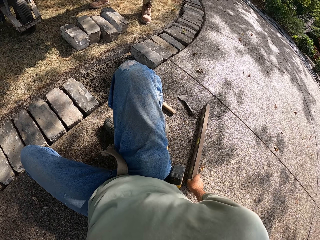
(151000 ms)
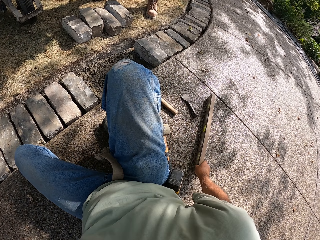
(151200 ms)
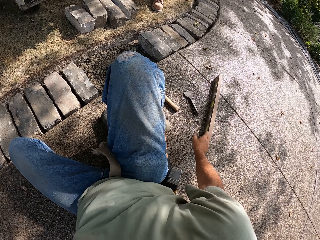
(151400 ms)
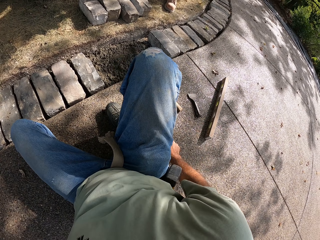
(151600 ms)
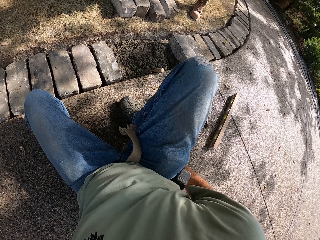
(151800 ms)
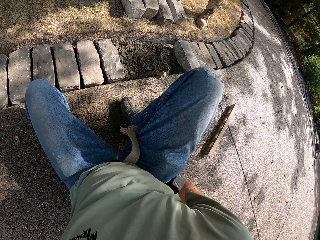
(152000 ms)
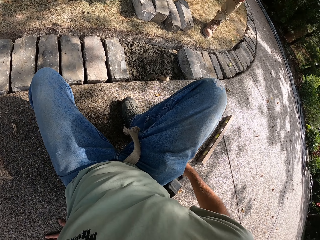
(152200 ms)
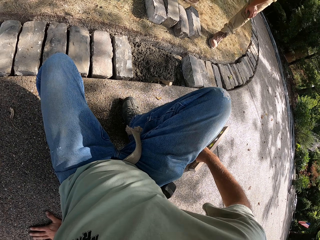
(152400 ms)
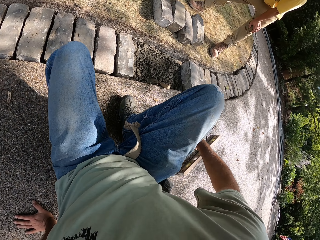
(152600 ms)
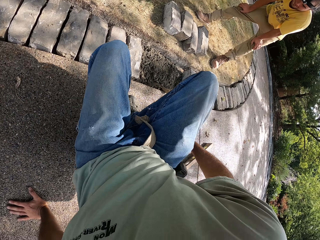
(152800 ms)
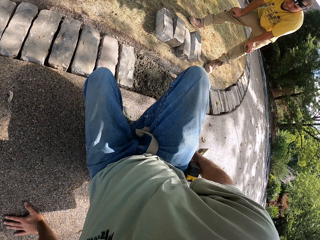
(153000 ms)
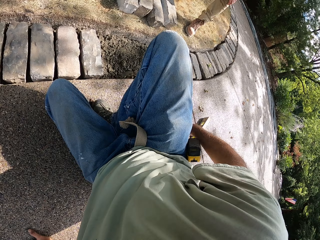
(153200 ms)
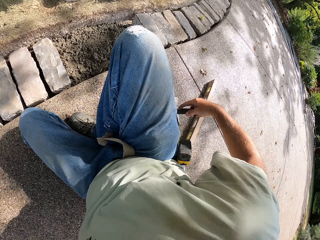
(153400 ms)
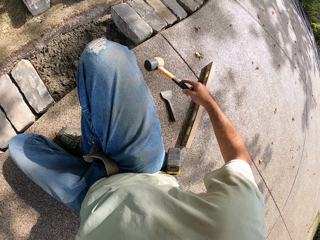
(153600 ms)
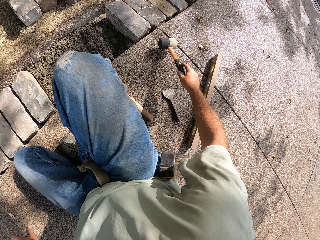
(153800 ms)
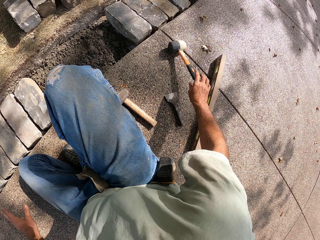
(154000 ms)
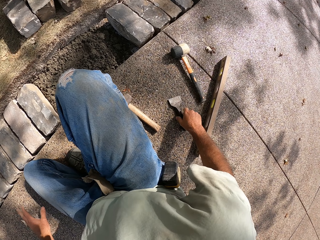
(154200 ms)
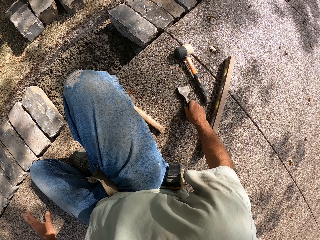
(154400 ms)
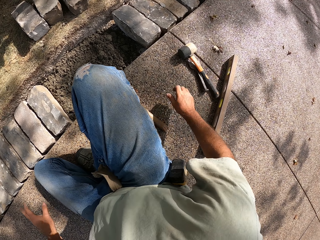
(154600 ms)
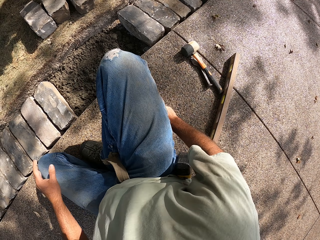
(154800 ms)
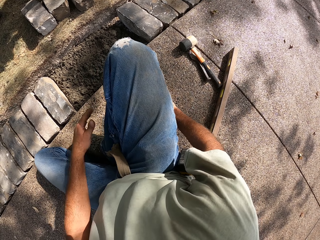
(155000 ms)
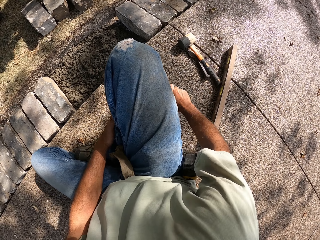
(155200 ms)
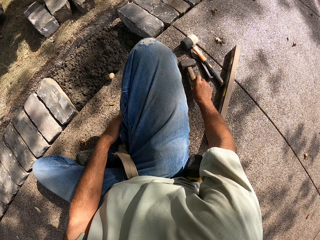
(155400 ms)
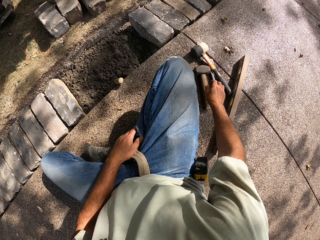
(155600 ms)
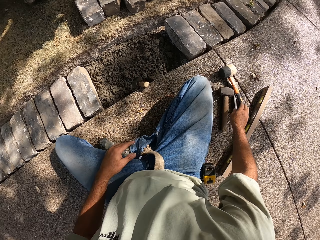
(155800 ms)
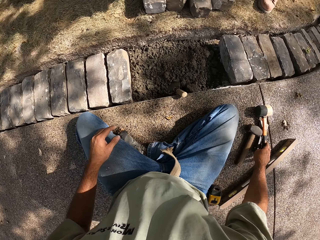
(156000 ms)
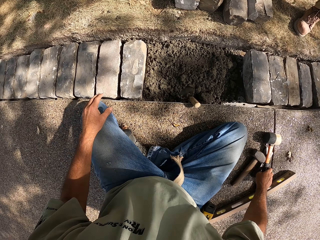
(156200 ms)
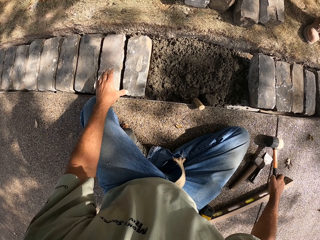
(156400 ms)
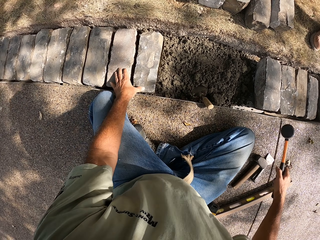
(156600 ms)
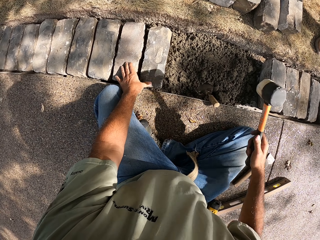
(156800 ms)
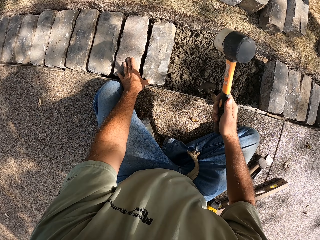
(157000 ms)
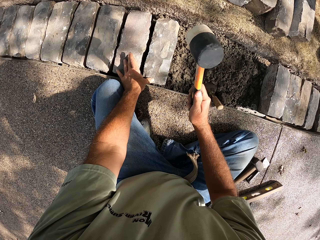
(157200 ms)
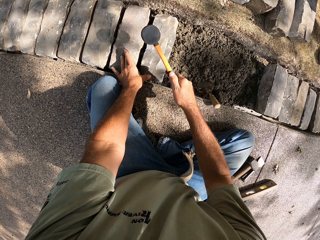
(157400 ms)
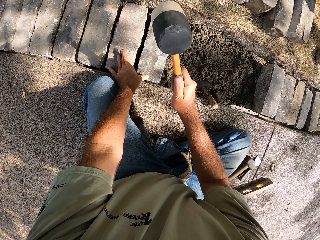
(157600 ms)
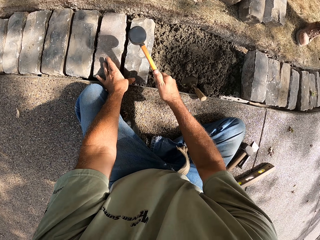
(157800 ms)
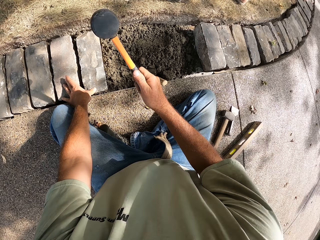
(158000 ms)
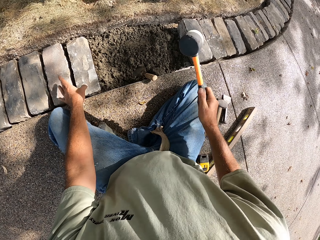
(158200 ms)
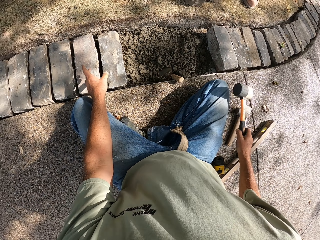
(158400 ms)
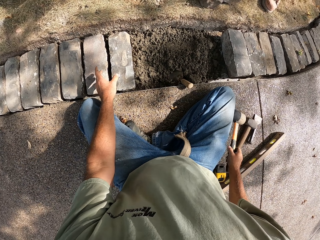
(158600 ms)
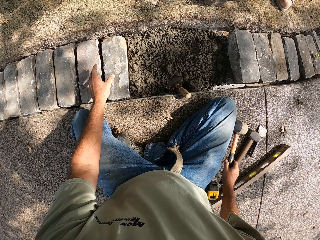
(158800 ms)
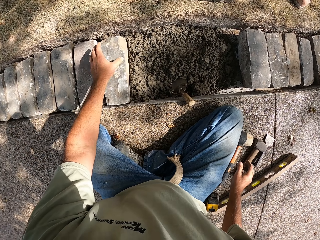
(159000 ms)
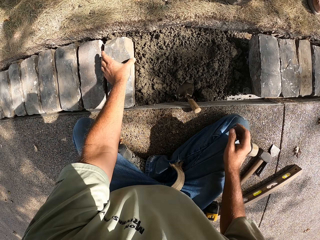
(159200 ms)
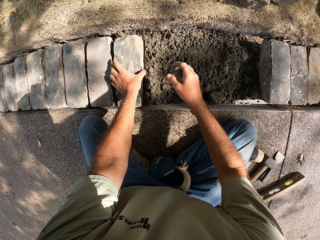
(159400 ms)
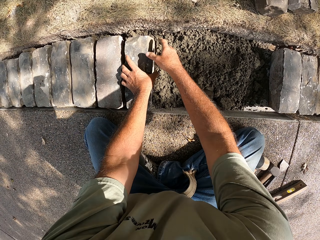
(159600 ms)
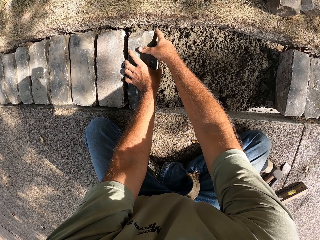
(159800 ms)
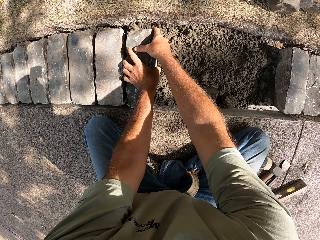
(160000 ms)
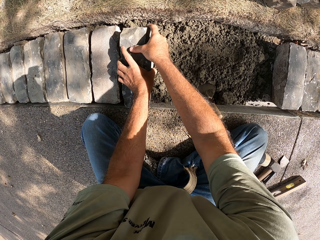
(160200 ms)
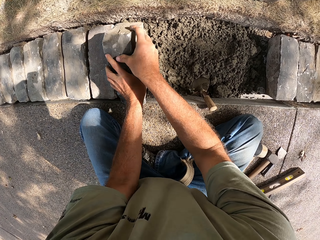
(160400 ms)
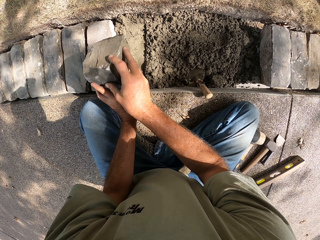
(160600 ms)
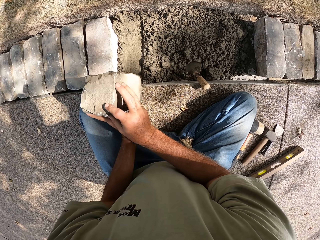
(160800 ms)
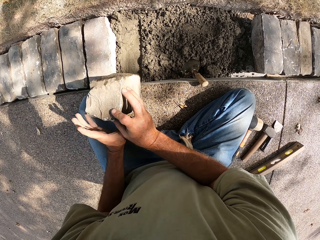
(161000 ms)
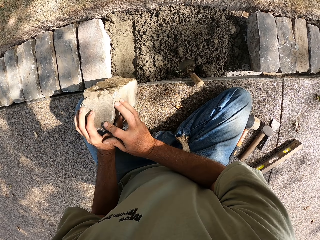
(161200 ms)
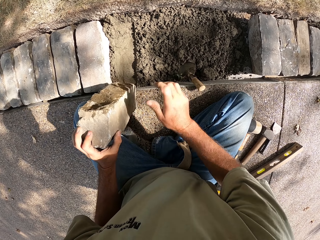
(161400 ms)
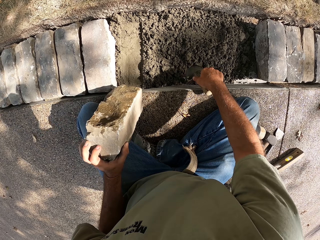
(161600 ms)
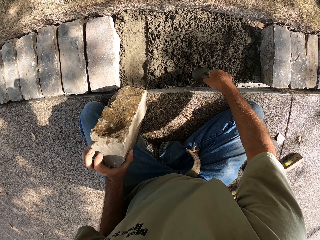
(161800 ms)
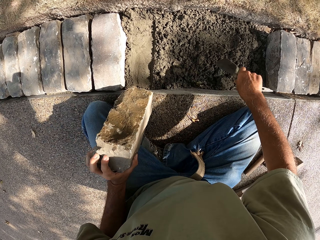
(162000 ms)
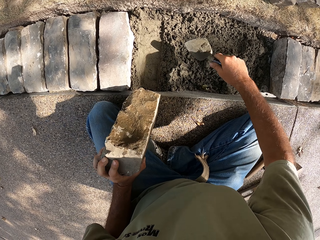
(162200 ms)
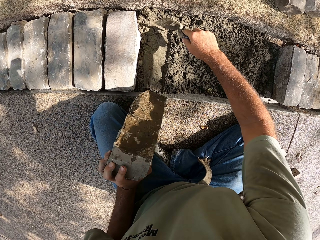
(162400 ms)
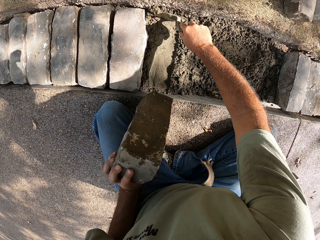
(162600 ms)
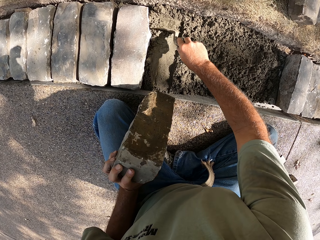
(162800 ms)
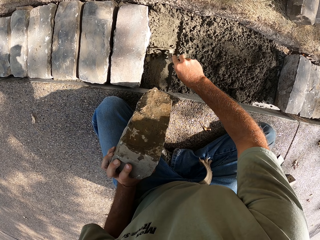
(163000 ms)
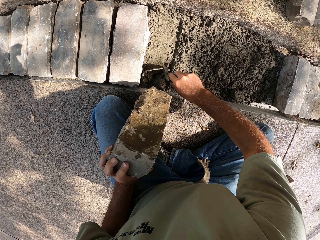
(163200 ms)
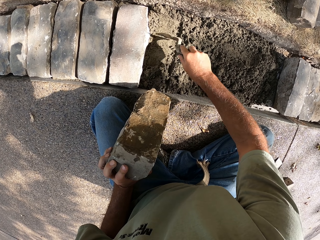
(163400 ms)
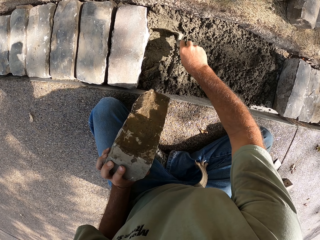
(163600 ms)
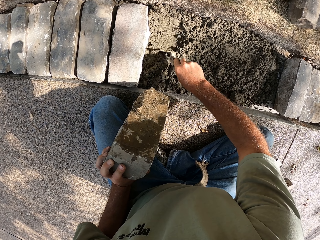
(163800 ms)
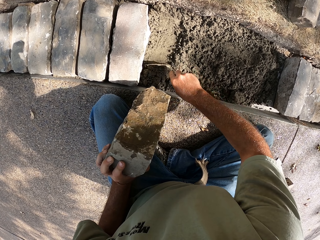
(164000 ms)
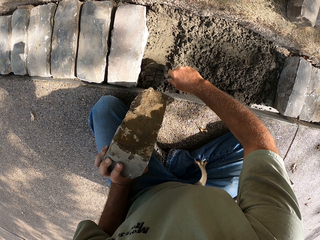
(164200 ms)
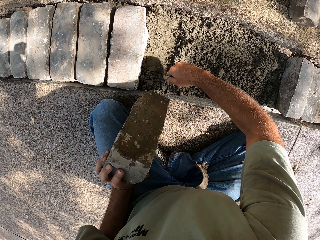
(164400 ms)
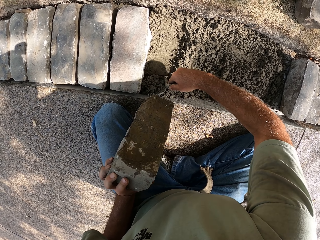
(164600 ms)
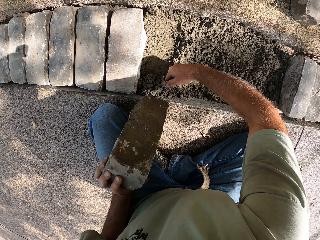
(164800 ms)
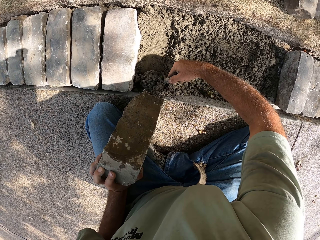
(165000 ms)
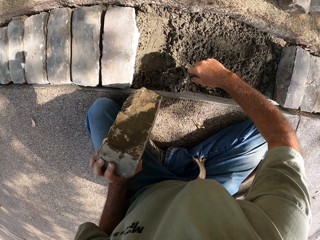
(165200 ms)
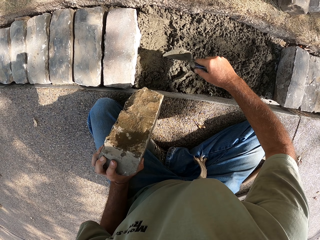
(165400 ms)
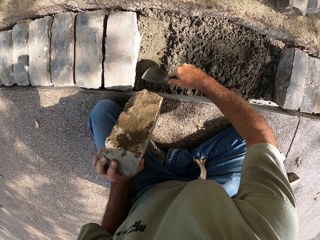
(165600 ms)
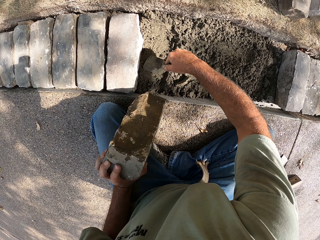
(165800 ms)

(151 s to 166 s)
The camera wearer moves on the ground. He moves the metal on the ground with his right hand. He moves on the ground. He moves the hammer on the ground. He picks up the hammer with his right hand. He beats the block with the hammer and puts the hammer on the ground. He removes the block from the concrete and puts the block on the ground. He picks up a trowel with his right hand. He gathers the concrete and flattens the concrete with the trowel.

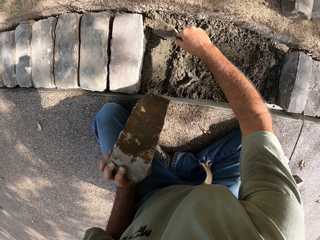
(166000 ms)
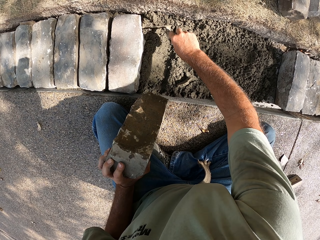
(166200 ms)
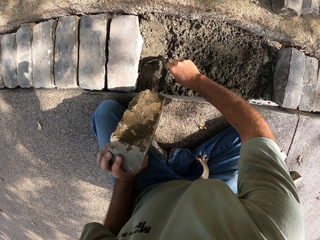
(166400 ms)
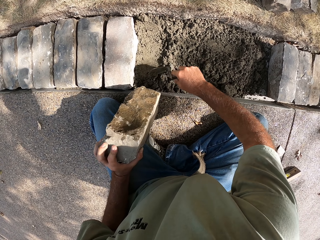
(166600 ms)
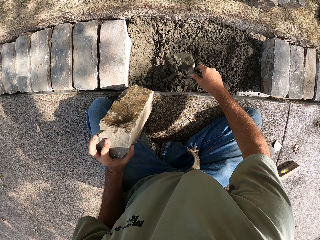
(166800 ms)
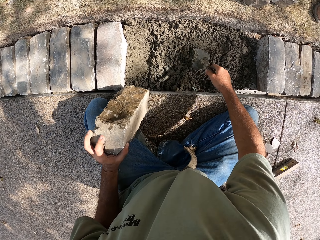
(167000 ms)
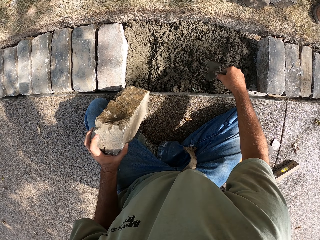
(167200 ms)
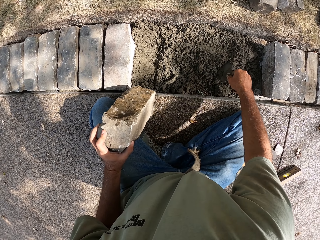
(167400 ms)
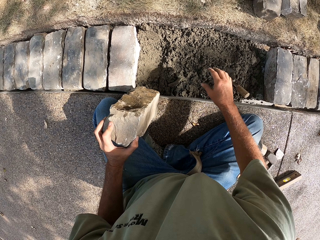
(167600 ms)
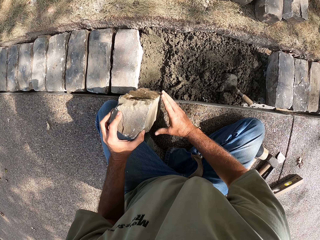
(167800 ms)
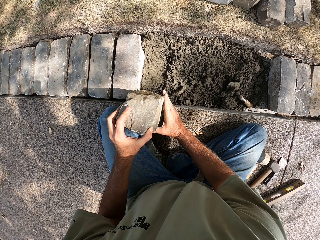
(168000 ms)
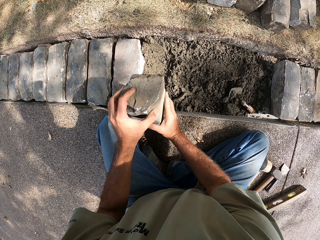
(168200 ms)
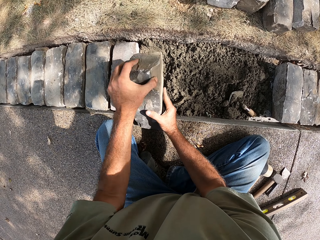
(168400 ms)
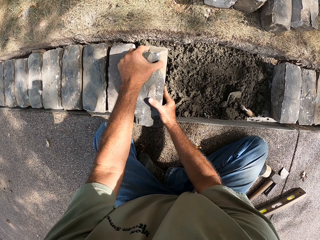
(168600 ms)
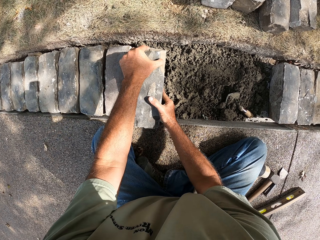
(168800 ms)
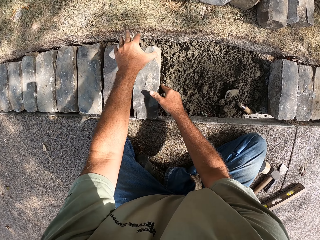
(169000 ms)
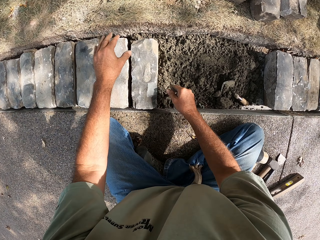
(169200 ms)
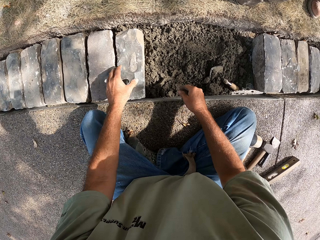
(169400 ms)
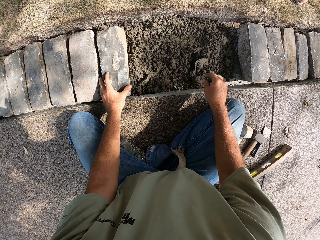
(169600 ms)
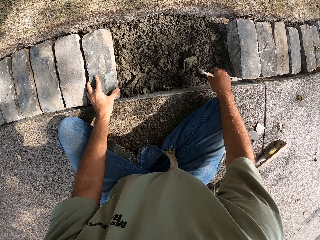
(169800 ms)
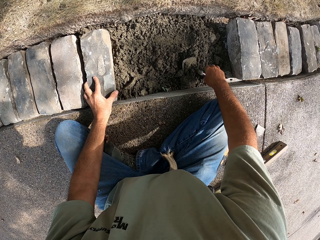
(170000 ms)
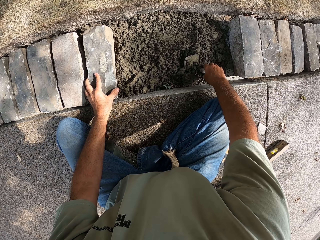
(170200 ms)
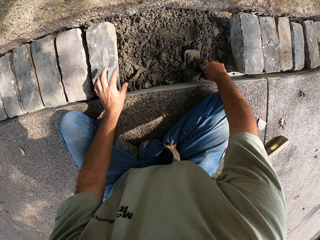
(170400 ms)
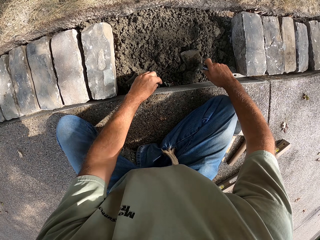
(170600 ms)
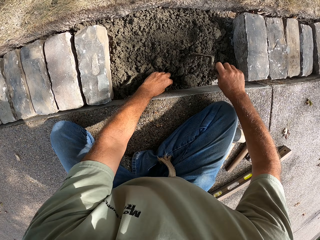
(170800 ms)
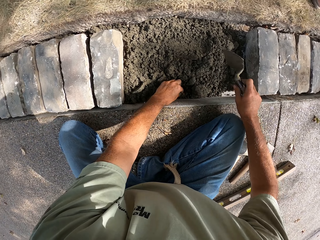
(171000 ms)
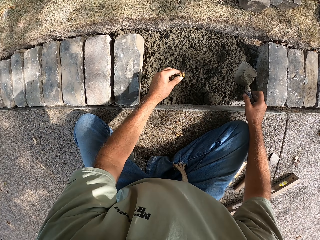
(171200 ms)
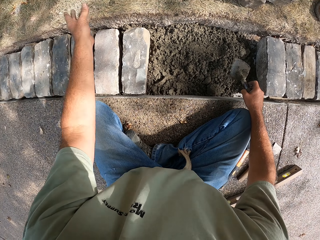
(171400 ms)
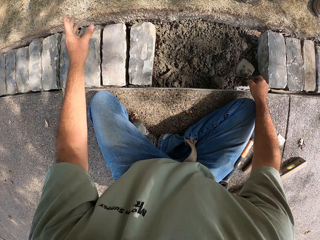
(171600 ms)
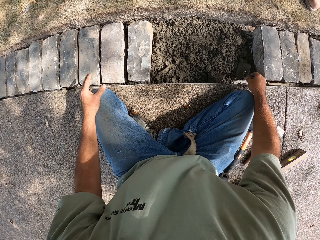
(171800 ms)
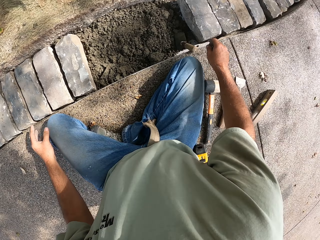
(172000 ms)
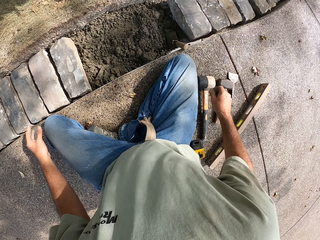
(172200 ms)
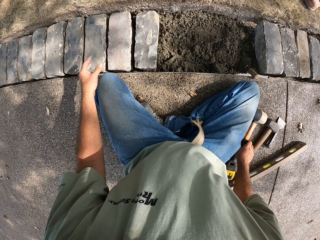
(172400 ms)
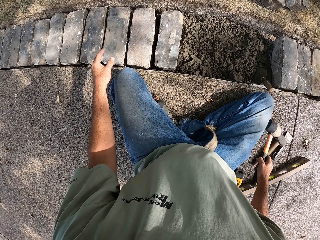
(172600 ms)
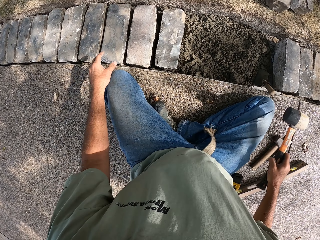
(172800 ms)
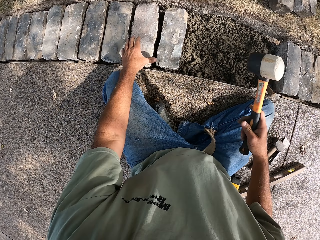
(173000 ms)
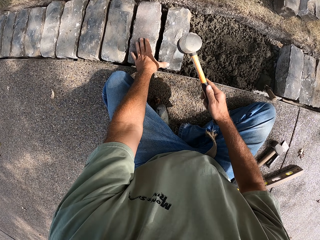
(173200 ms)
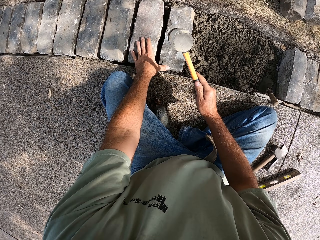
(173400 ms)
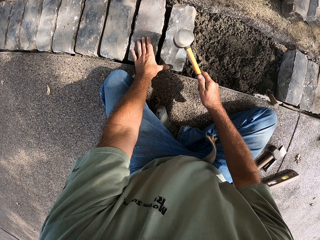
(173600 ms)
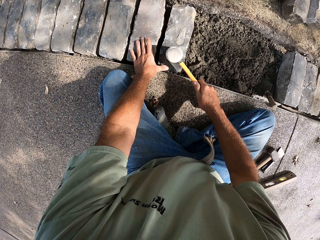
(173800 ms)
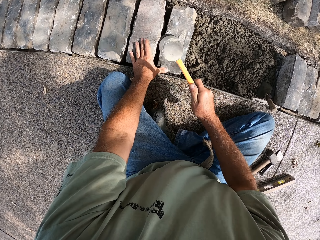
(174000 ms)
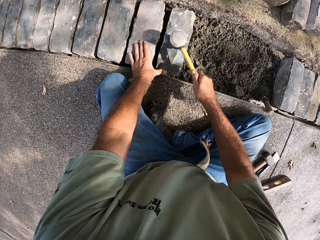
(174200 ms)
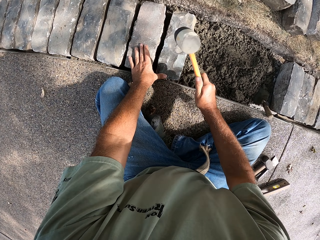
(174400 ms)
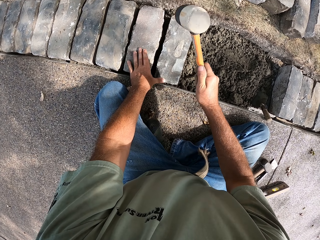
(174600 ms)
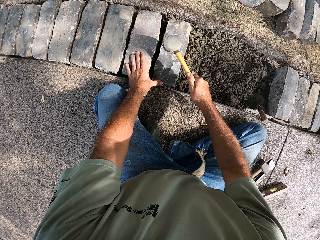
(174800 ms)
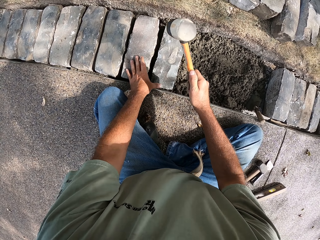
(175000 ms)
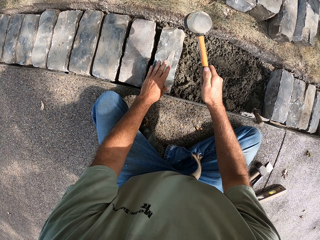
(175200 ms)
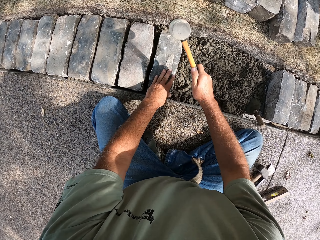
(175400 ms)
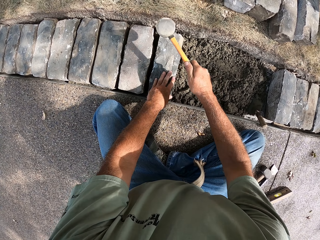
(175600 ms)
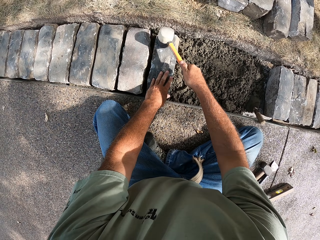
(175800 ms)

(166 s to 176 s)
The camera wearer puts the trowel on the concrete. He puts the block on the concrete. He picks up the trowel and returns the trowel on the concrete. He picks up a hammer with his right hand and beats the block with the hammer.
